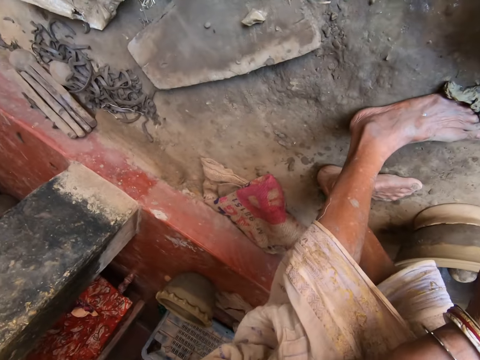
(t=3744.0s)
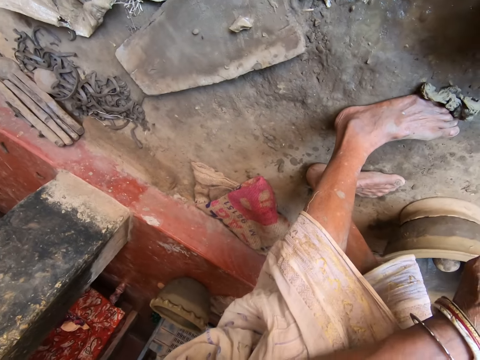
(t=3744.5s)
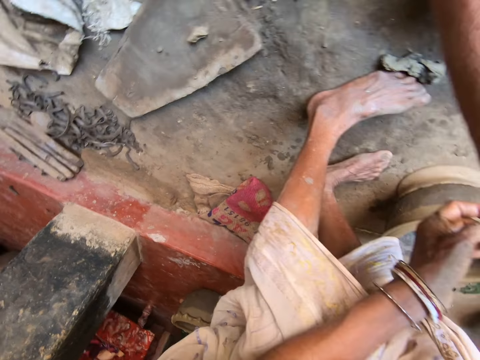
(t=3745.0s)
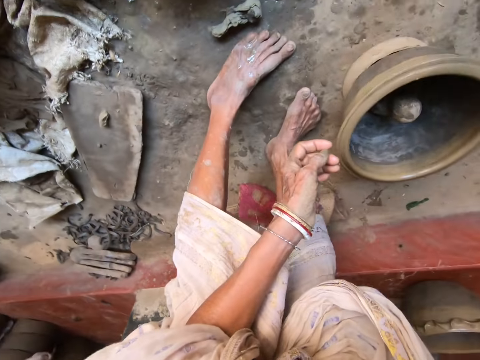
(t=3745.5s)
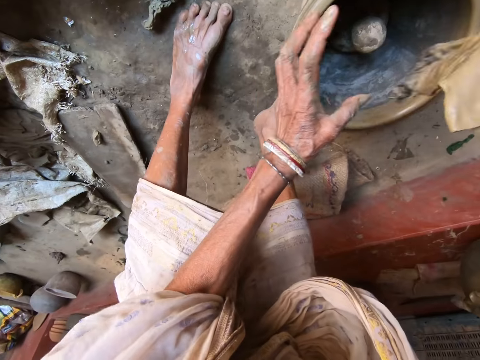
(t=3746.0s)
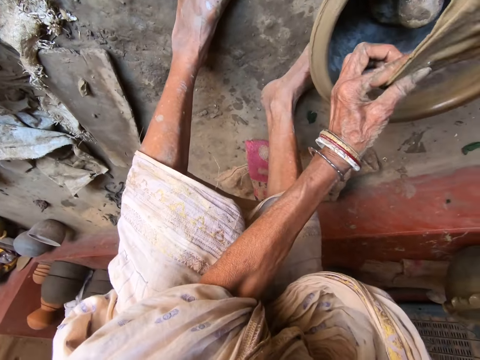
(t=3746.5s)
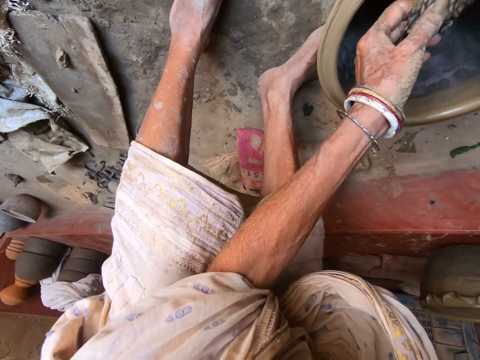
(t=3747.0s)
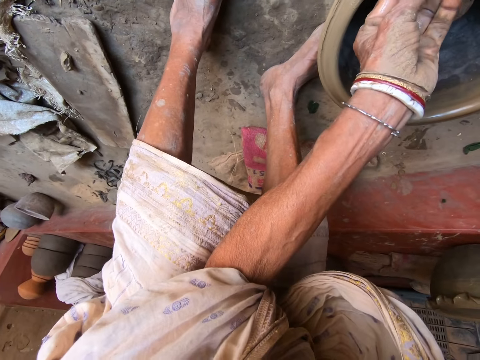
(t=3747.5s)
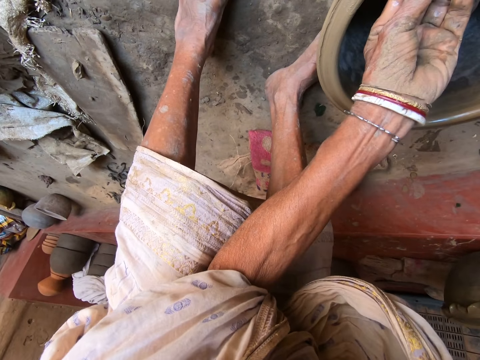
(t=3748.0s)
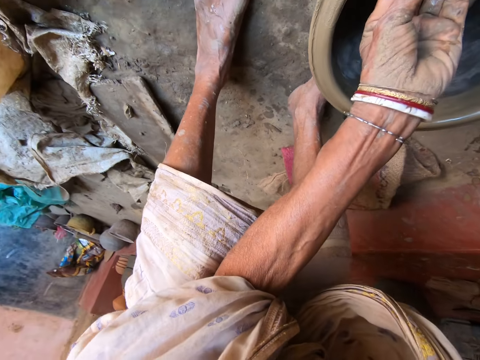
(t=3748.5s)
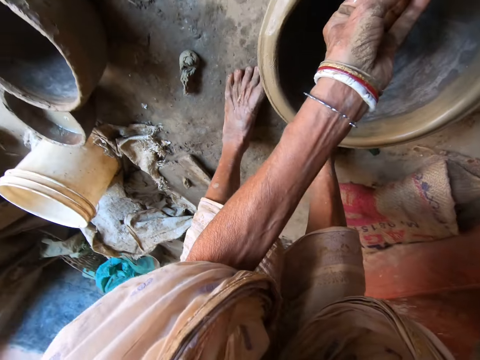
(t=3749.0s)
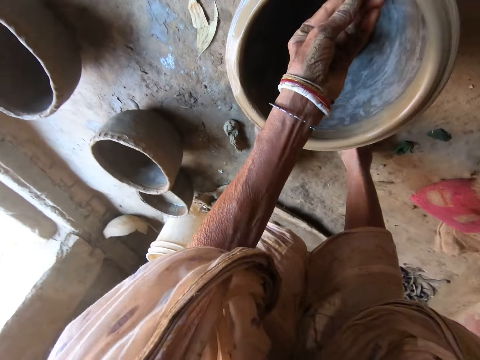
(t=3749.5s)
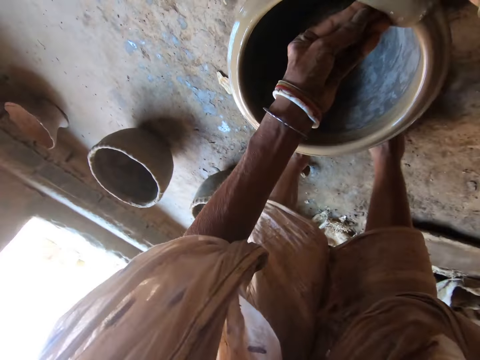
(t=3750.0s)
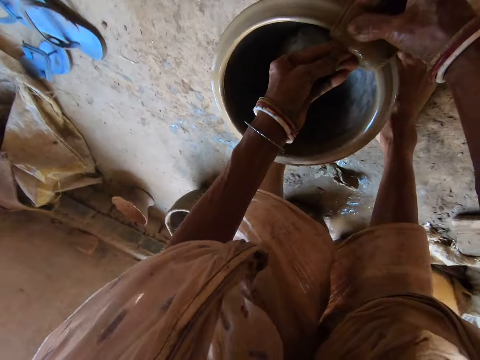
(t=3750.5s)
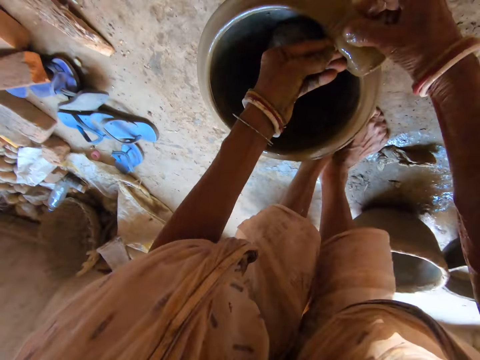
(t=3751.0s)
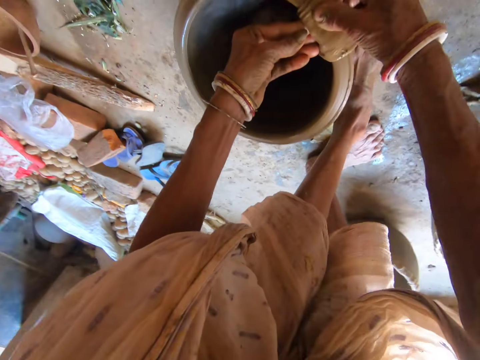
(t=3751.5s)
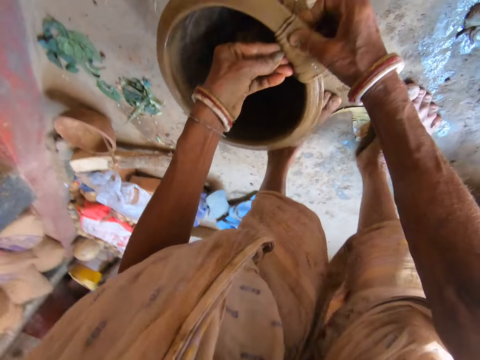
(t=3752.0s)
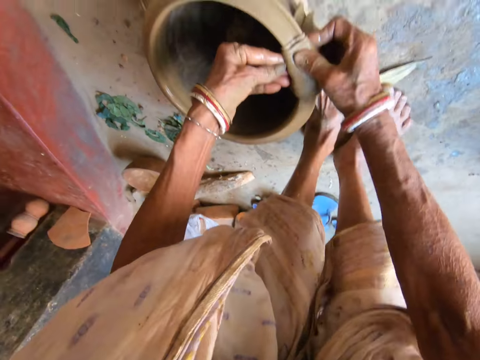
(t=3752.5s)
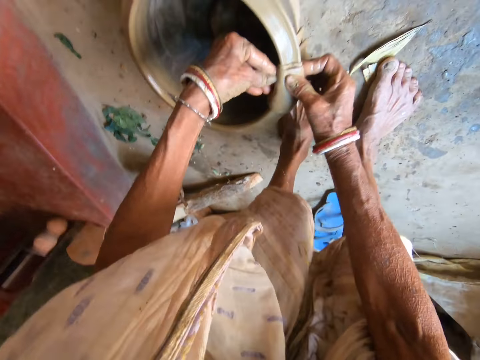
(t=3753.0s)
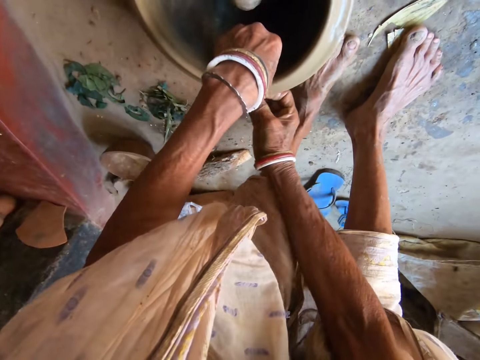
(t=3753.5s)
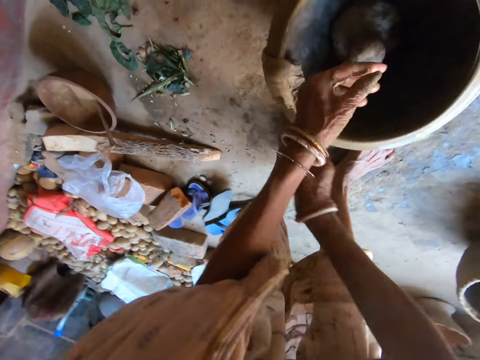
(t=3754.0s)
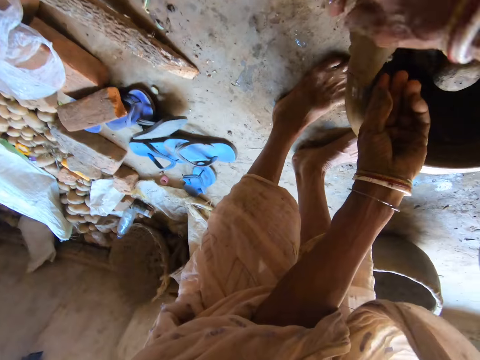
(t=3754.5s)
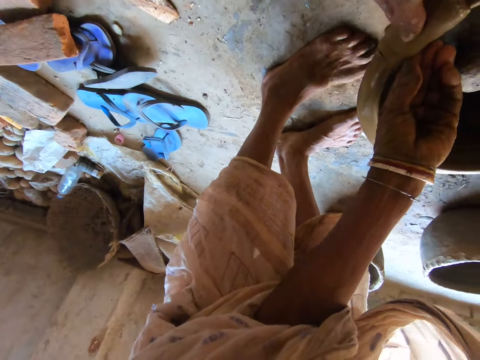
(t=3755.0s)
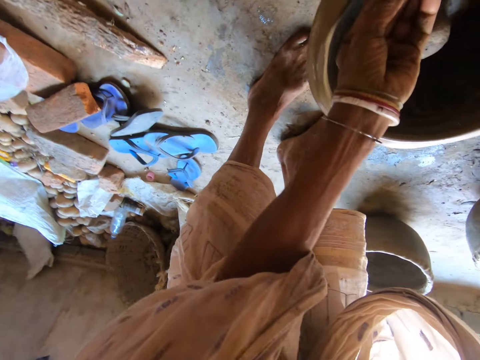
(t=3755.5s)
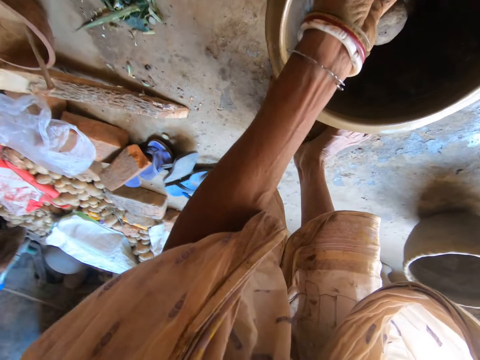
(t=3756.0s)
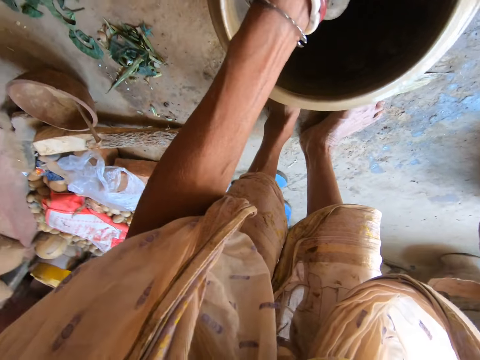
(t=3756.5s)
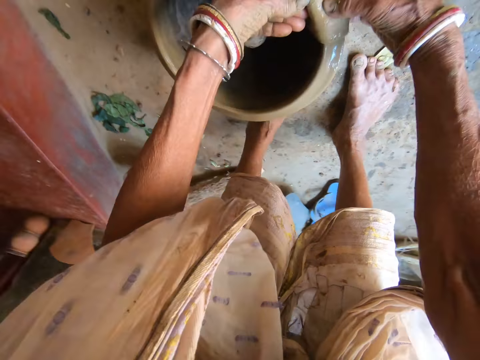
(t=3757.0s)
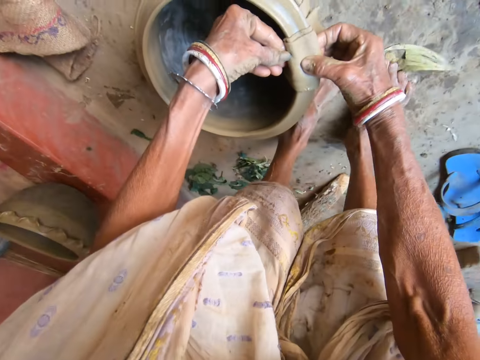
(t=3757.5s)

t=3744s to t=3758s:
The camera wearer dips the piece of cloth in the water. She holds the piece of cloth with both her hands. She molds the pot on the floor with the piece of cloth in both hands. She cleans the pot with the piece of cloth. She adjusts her position. She cleans the pot with the piece of cloth.

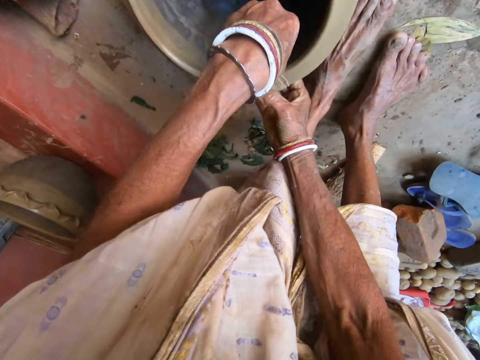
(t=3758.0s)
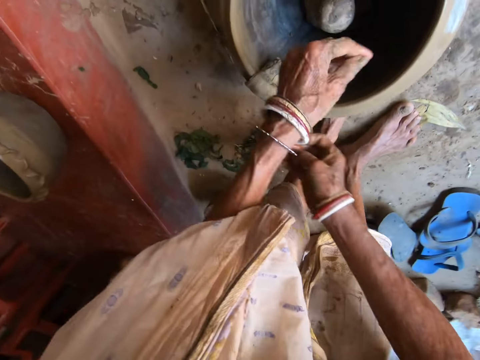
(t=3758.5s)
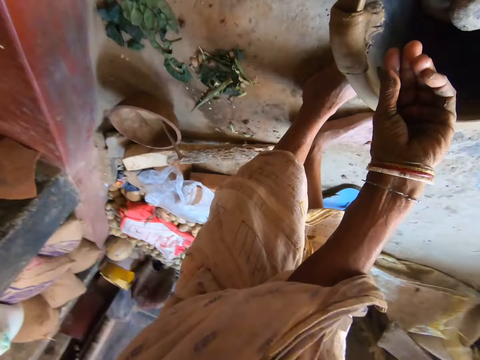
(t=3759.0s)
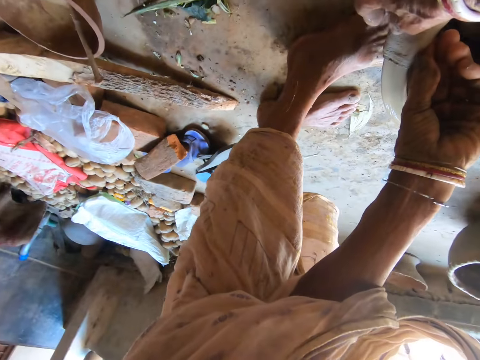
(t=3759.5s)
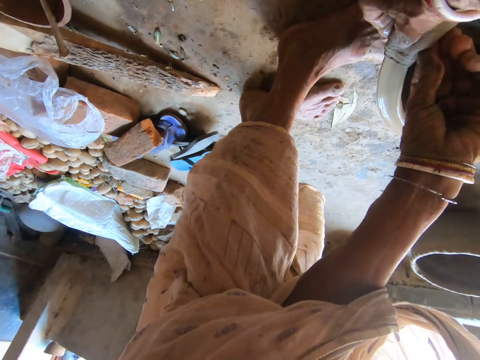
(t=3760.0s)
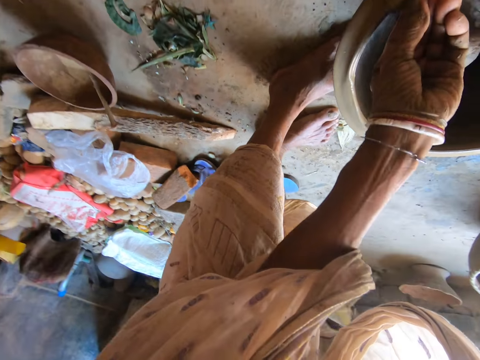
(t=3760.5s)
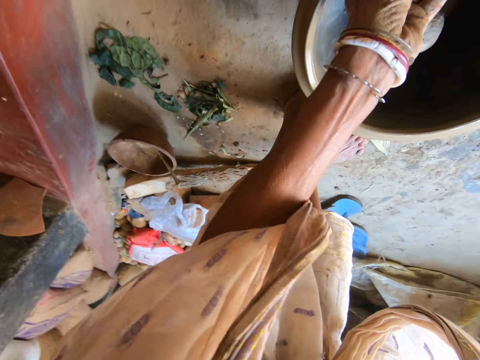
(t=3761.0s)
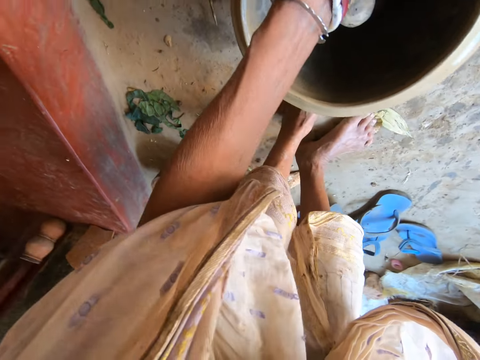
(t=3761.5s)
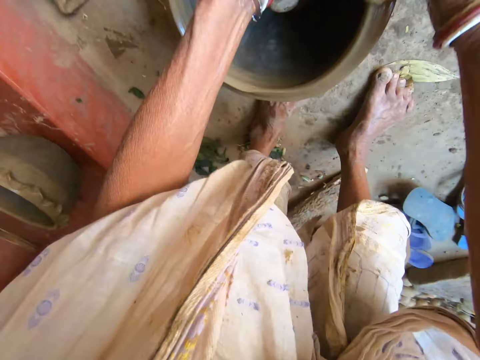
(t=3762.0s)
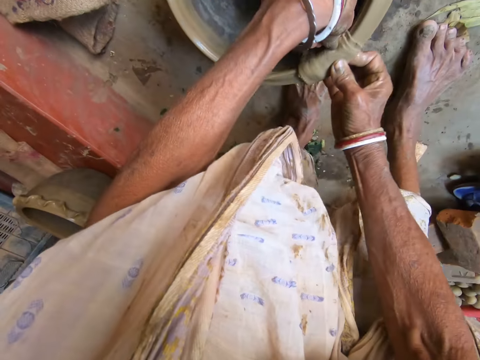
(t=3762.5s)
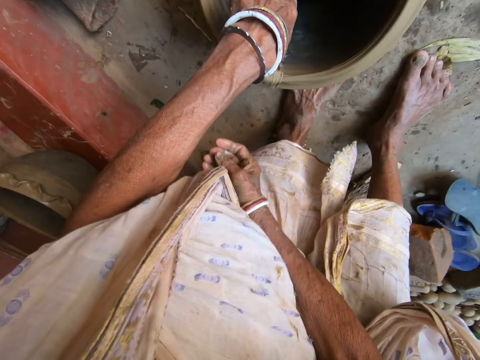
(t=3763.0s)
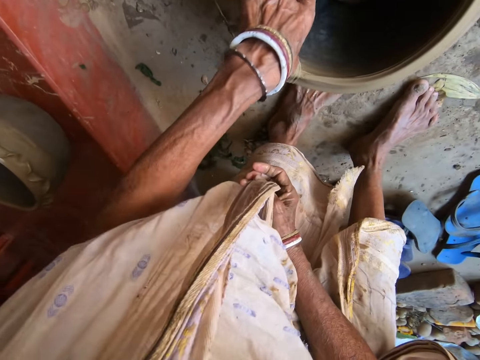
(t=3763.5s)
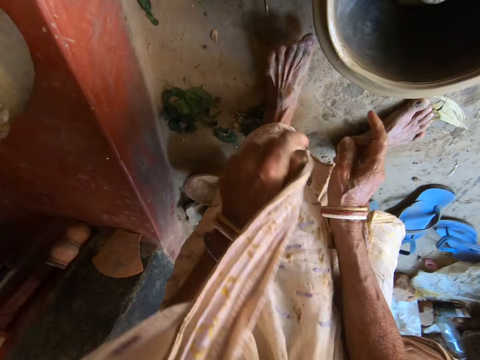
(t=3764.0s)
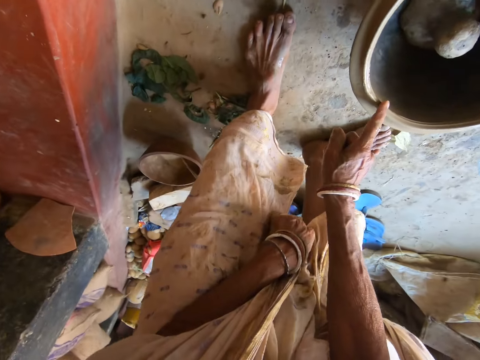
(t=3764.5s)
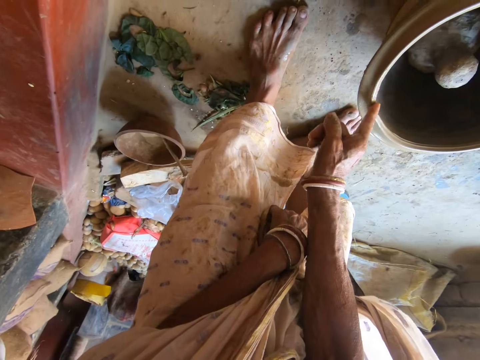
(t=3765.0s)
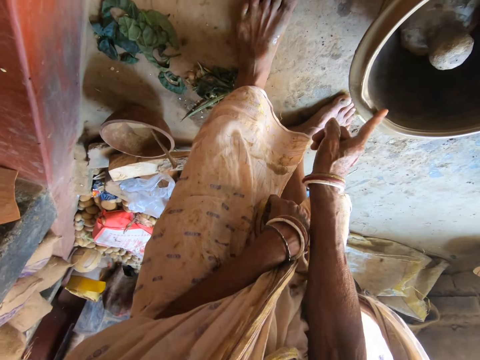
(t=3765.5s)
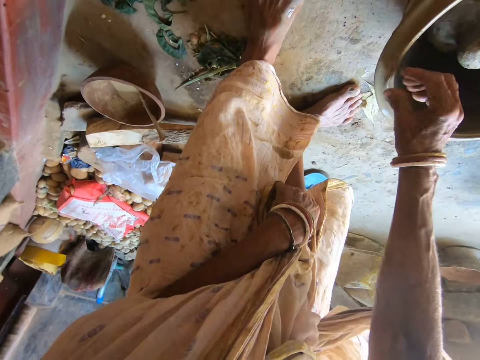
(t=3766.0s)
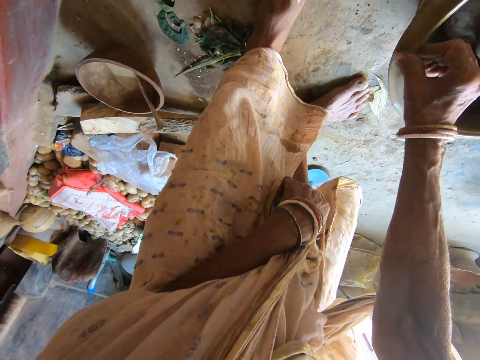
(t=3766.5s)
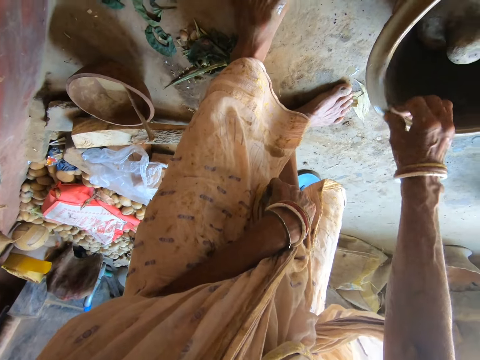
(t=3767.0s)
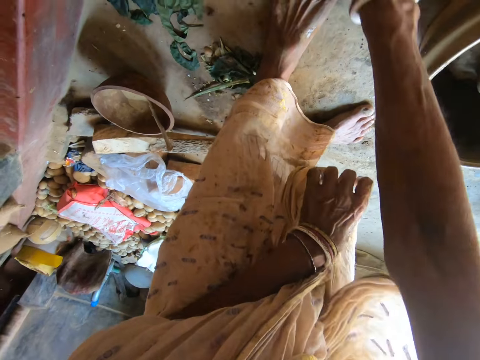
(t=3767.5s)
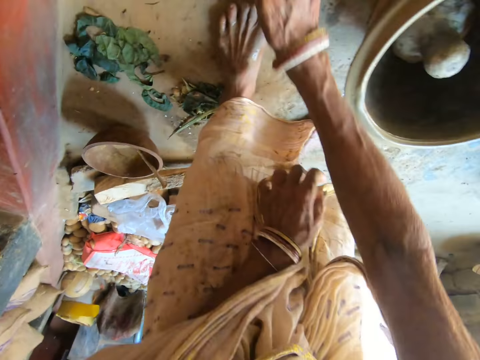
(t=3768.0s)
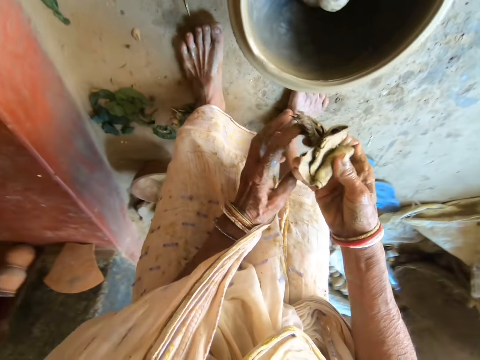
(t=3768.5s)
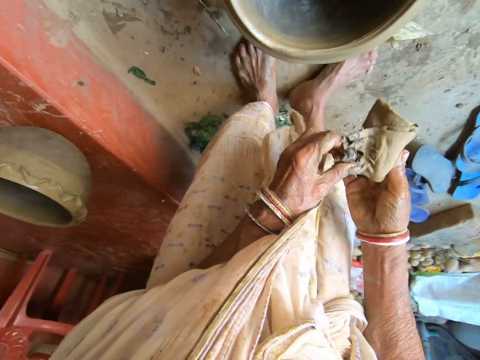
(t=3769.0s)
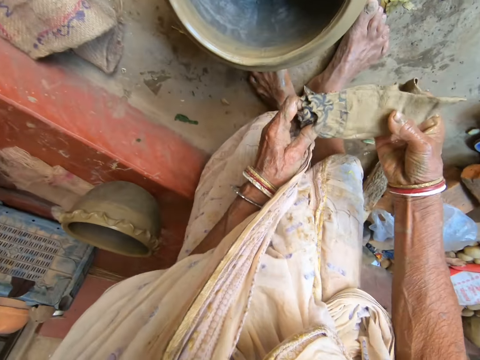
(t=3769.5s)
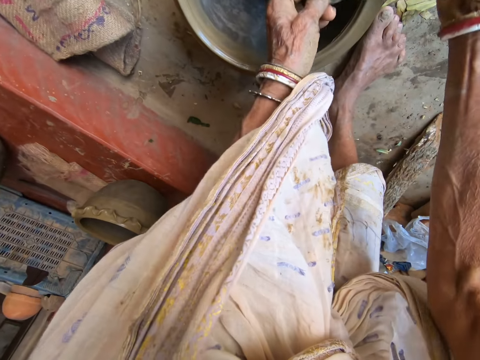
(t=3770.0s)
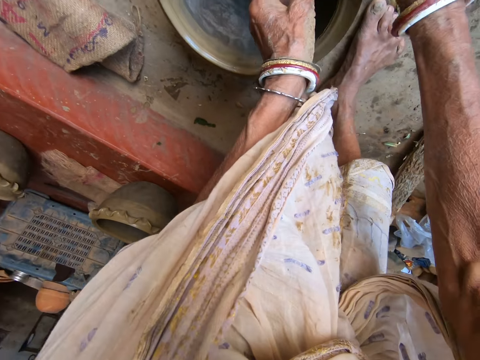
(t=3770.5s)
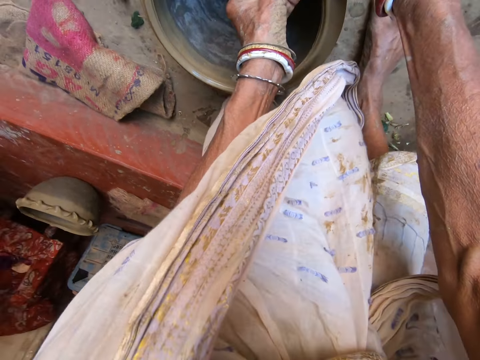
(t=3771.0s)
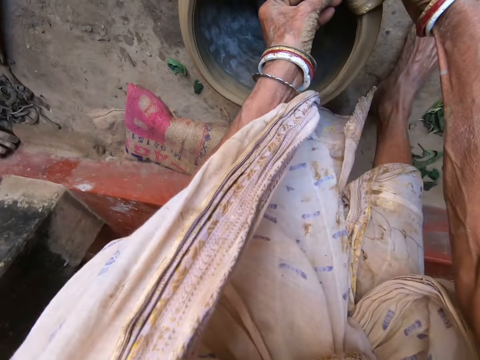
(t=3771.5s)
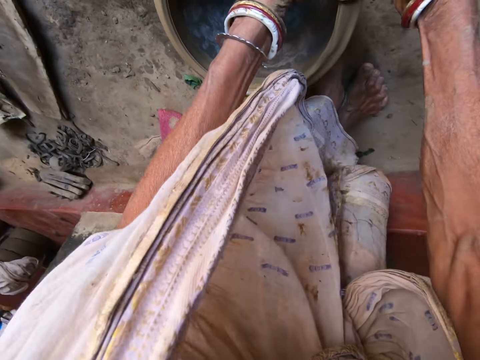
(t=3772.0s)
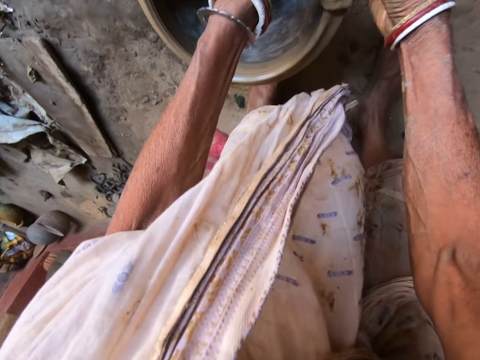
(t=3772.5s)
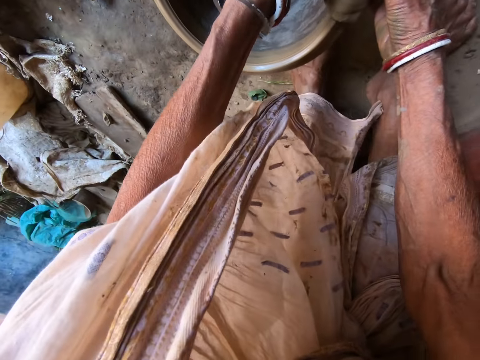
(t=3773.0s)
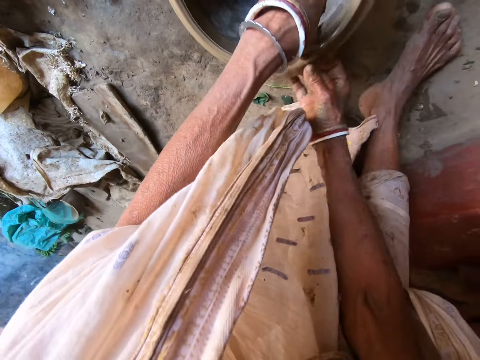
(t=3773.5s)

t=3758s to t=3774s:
The camera wearer adjusts her position. She cleans the pot with the piece of cloth. She talks to the boy. She removes the piece of cloth from the pot on the floor with her left hand. She drops the piece of cloth on the floor with her left hand. She talks to the boy. She molds the pot on the floor with her right hand. She rubs her finger on the pot. She picks up the piece of cloth from the floor with her right hand. She spreads the piece of cloth with both hands. She holds the piece of cloth with both her hands. She drops the piece of cloth on the pot on the floor with both hands. She talks to the boy. She molds the pot on the floor with the piece of cloth in both hands. She cleans the pot with the piece of cloth.
